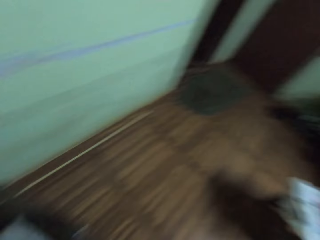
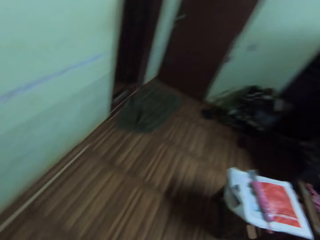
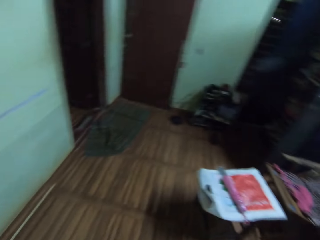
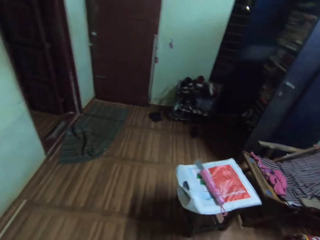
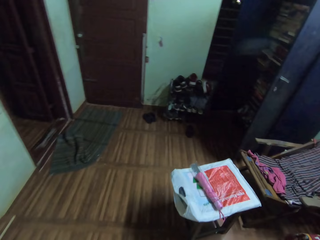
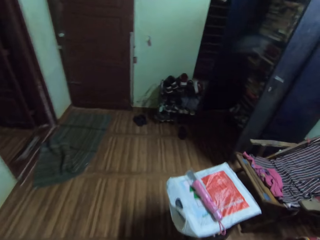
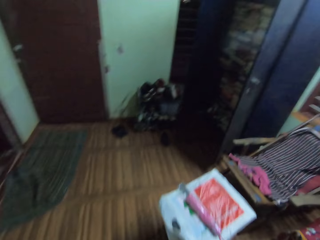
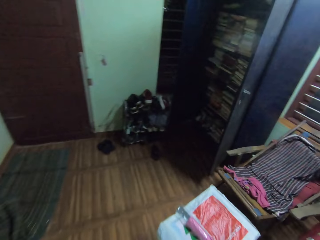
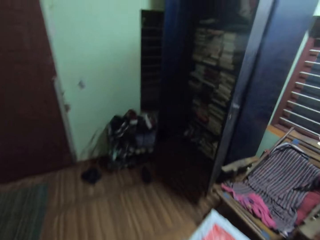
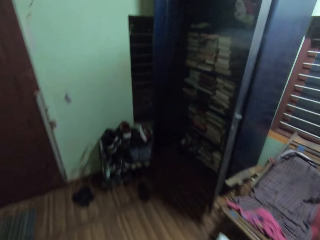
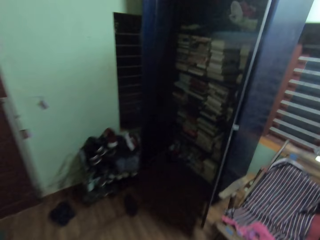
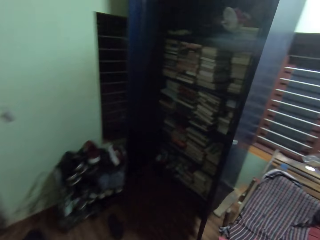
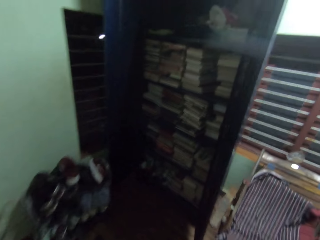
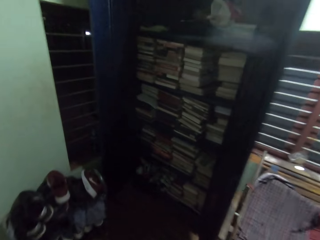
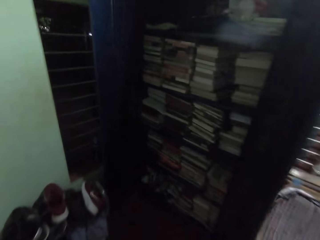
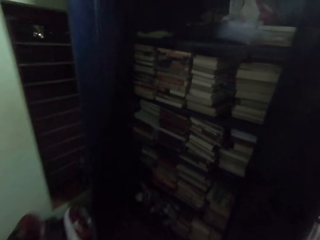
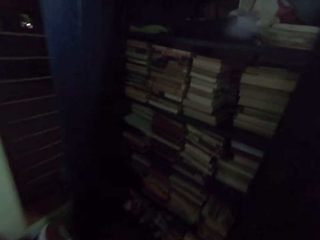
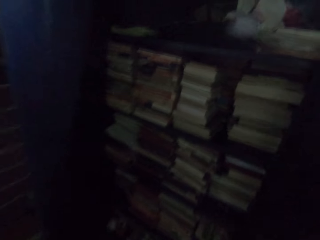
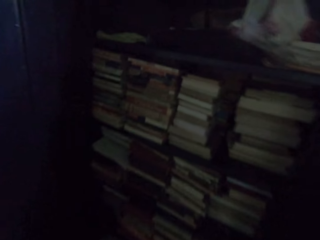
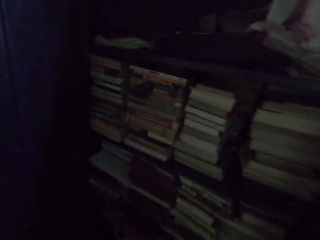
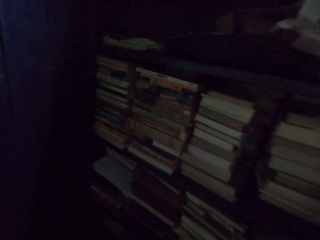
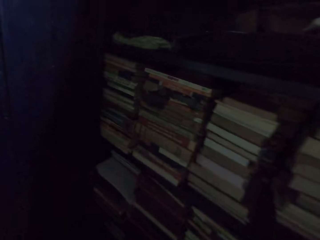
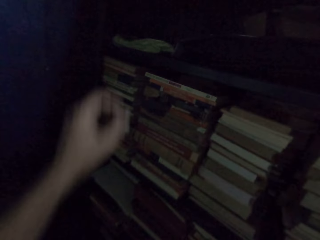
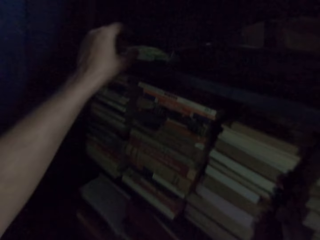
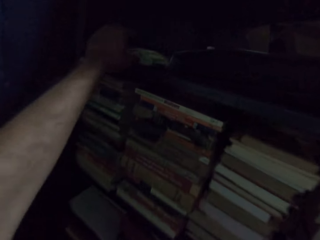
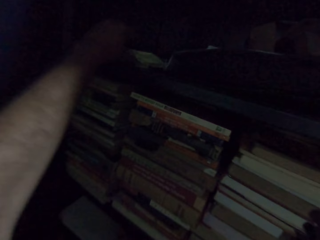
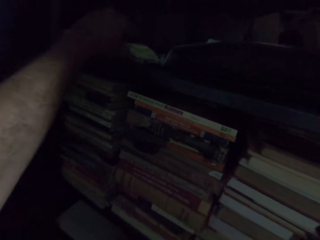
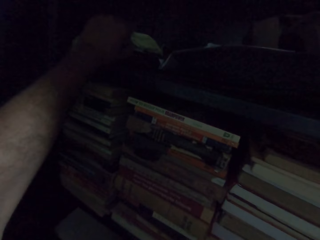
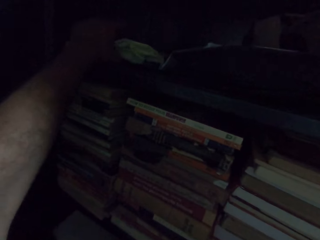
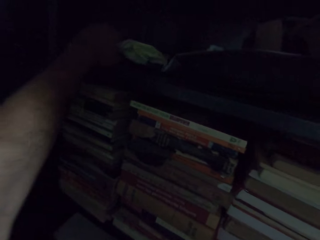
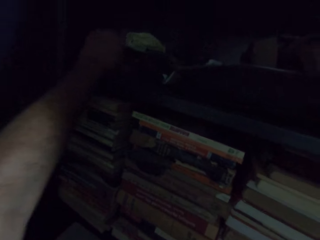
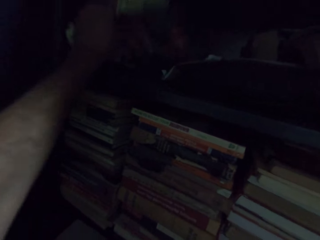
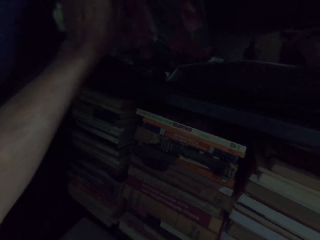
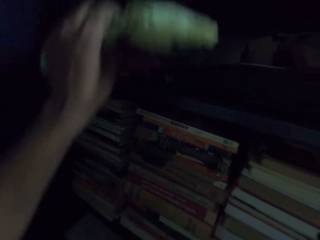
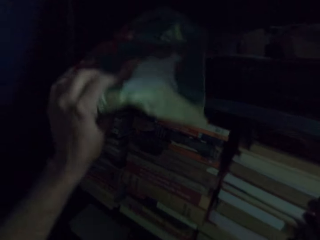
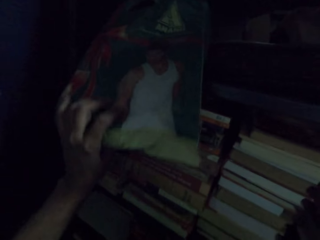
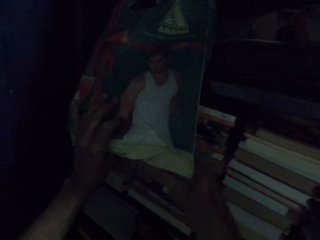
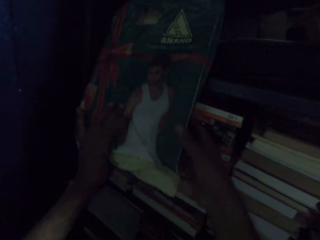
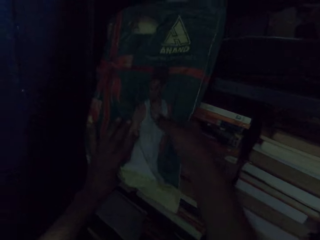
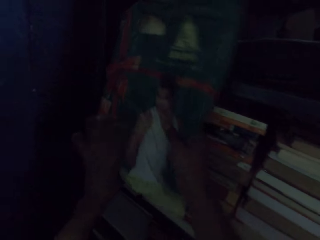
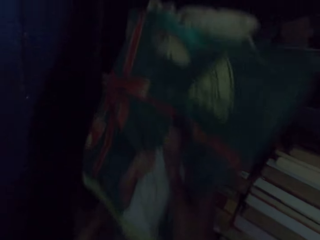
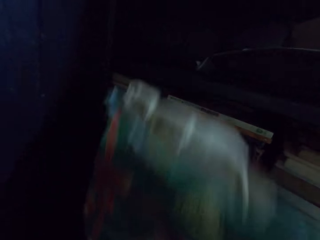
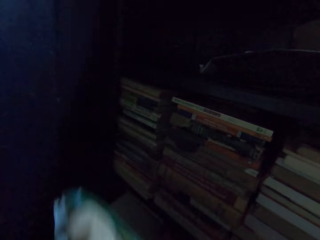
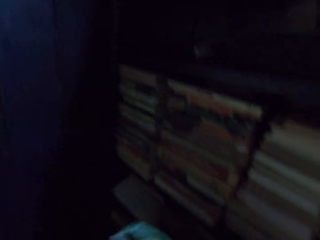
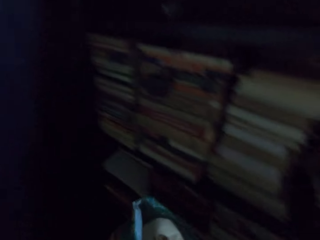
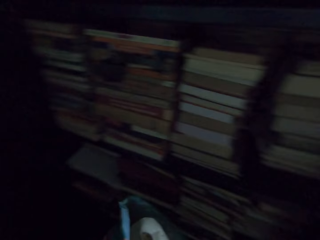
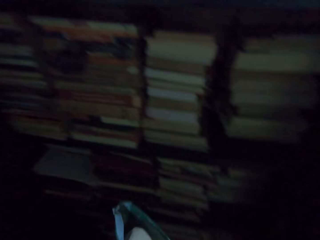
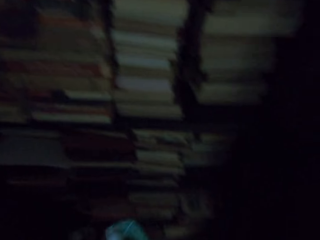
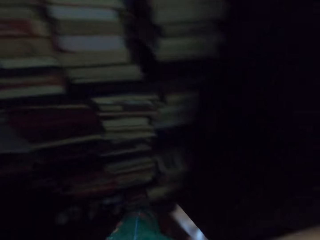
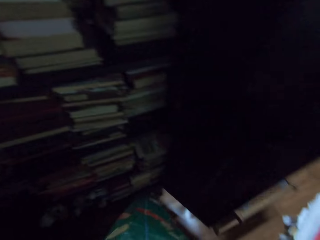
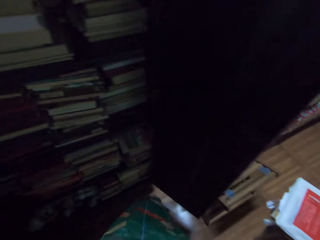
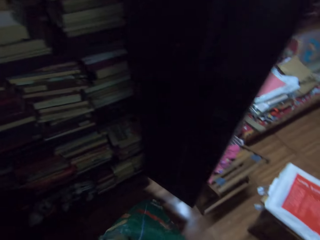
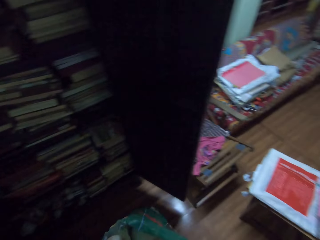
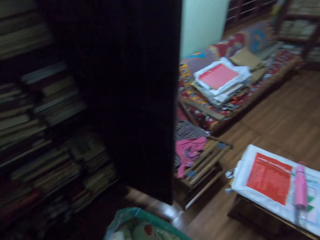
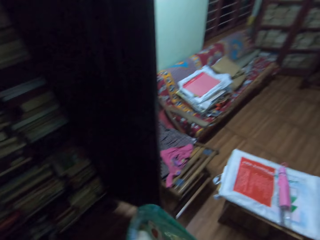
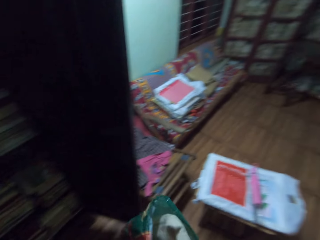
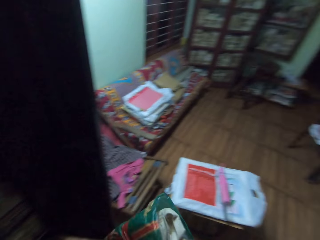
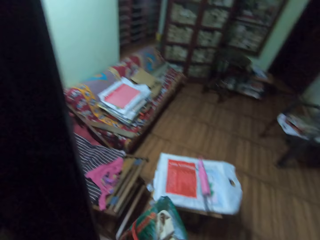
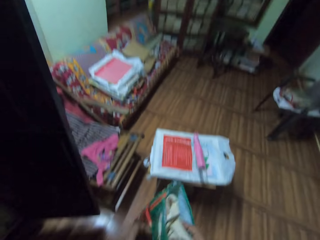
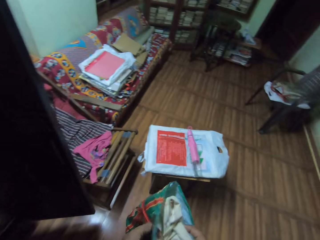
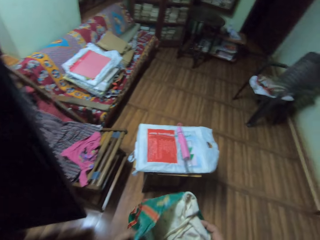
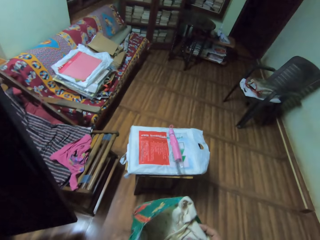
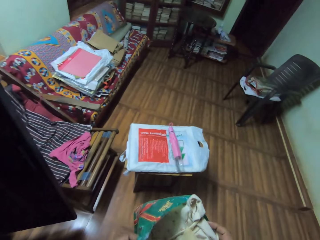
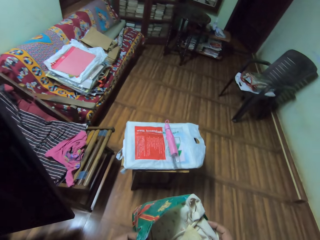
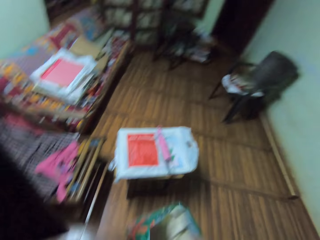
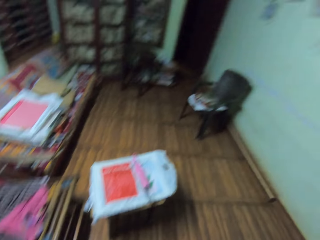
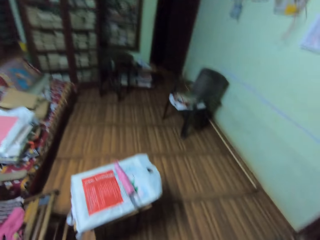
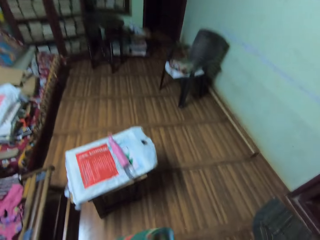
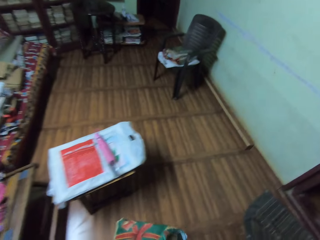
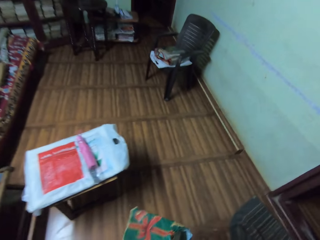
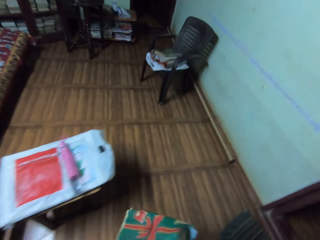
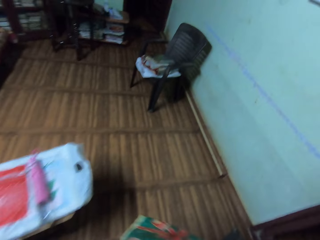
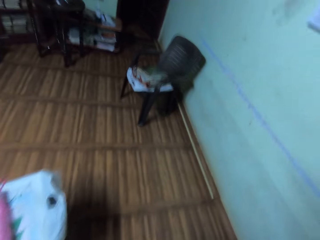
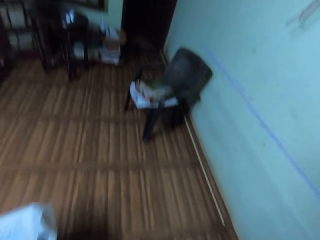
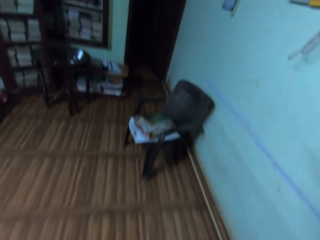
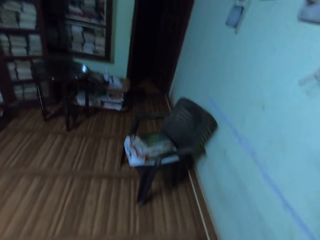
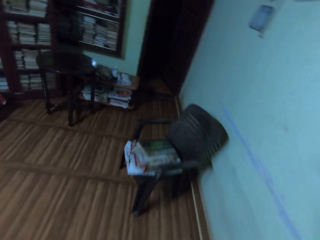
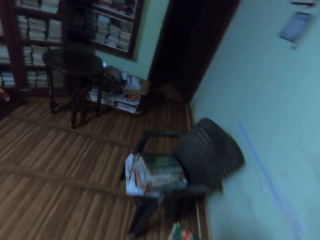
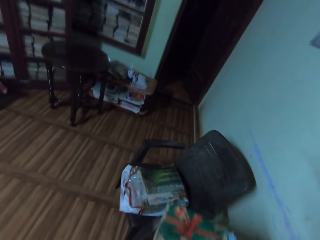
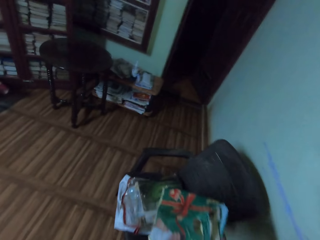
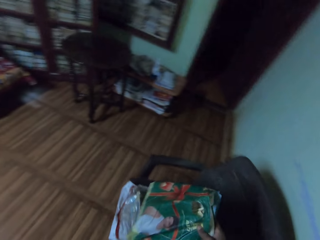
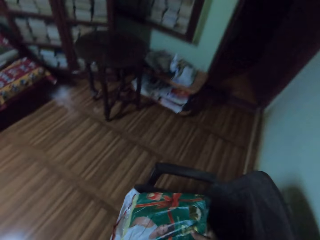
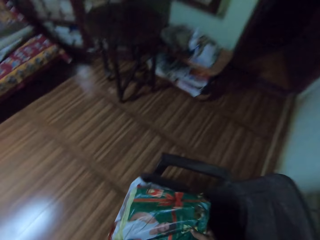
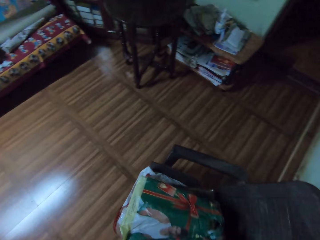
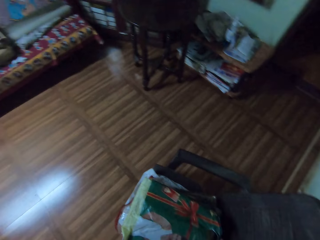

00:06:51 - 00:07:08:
The camera wearer walks around in the room. They take a paper bag or nylon bag from the shelf. They look inside the paper bag. They carry the nylon bag around in the room. They walk. They put the paper bag on a plastic chair.

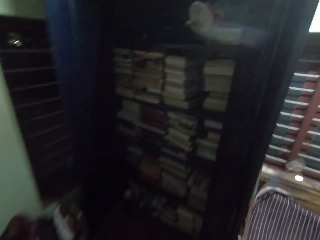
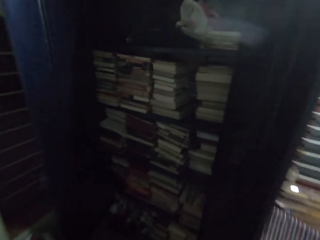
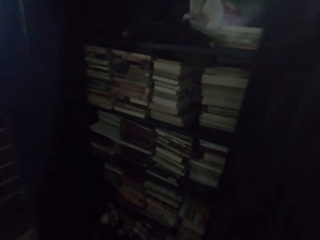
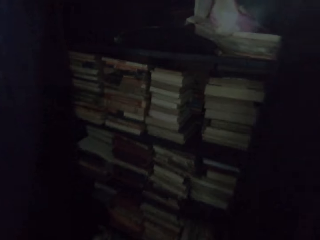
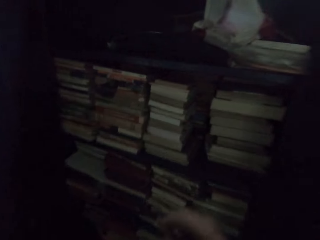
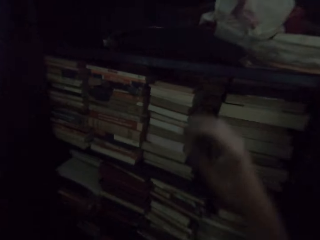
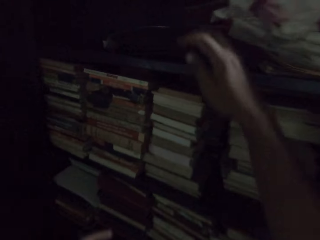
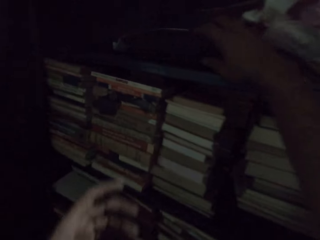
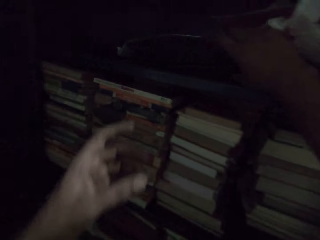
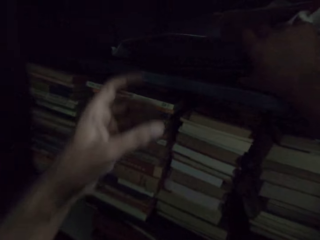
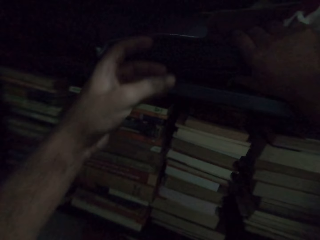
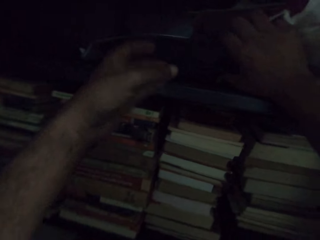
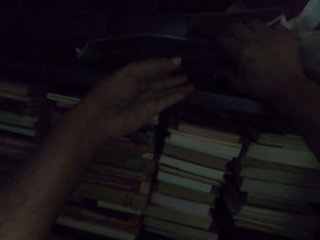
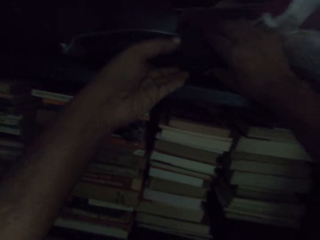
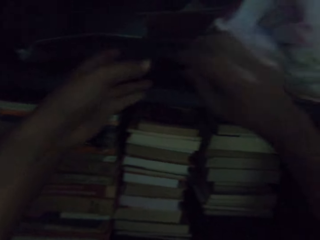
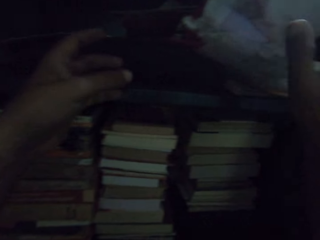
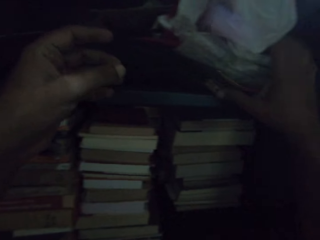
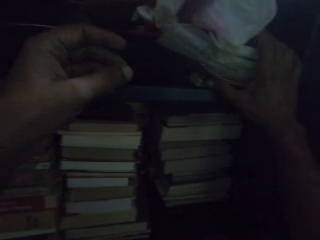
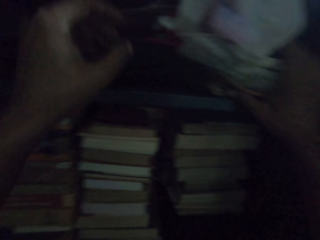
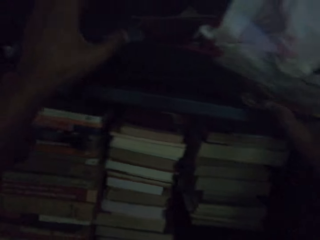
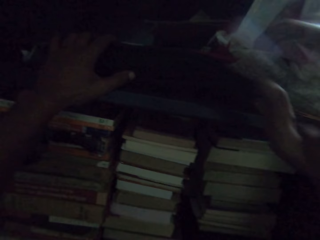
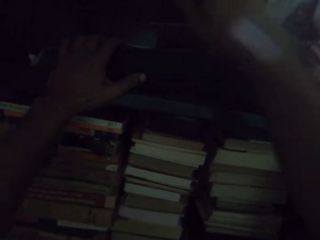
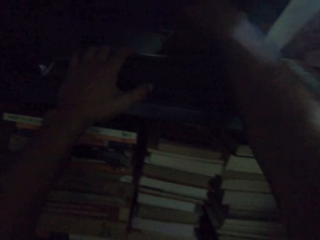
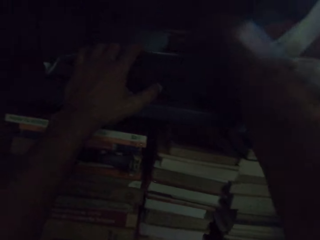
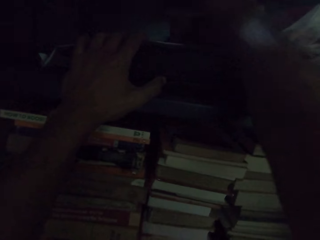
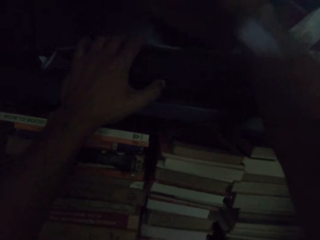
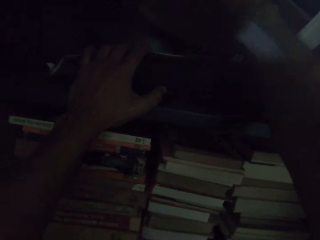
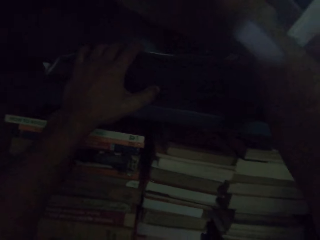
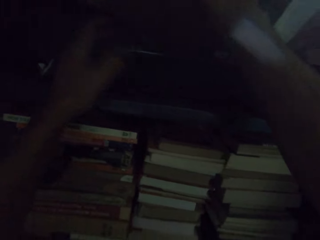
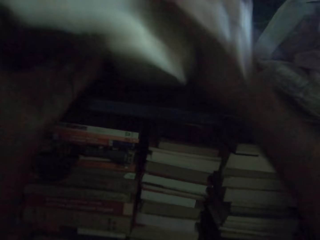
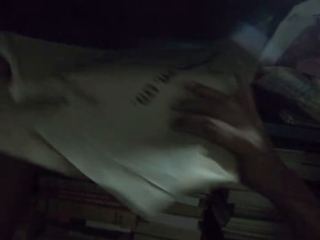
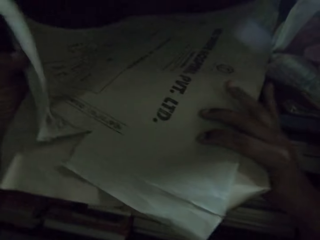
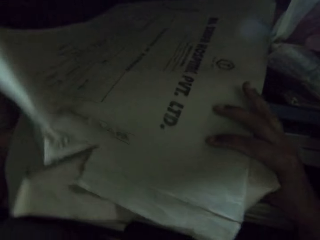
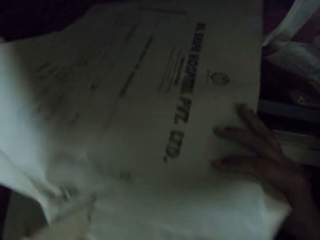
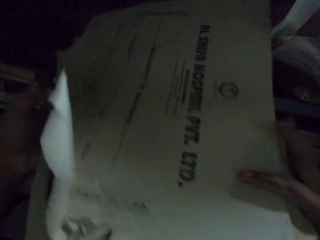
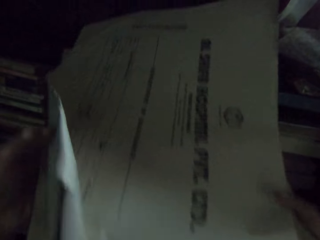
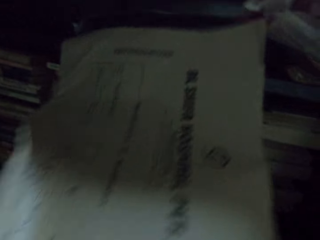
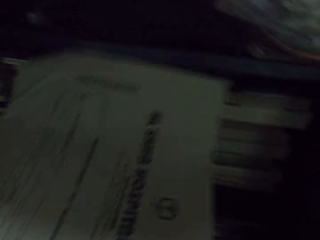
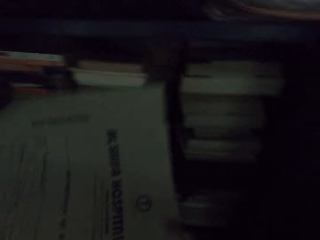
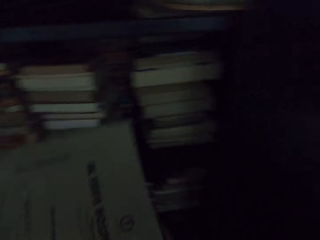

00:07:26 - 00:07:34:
The camera wearer touches a file, touches paper bags and picks up papers. They take out a brown envelope from the shelf.
